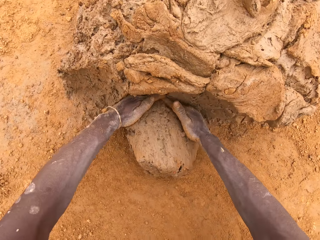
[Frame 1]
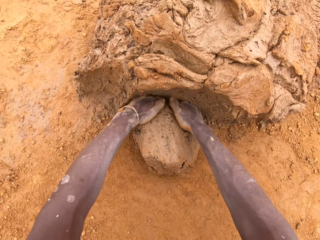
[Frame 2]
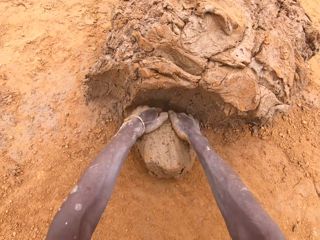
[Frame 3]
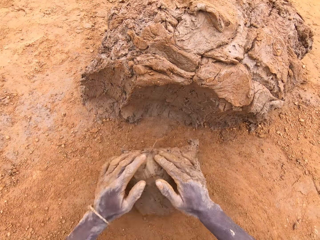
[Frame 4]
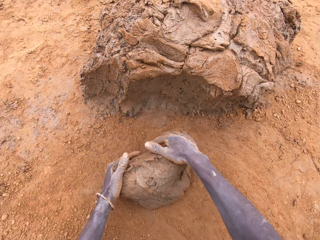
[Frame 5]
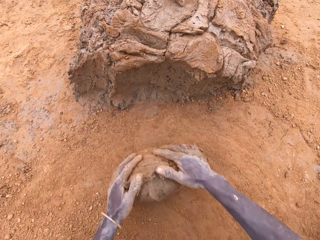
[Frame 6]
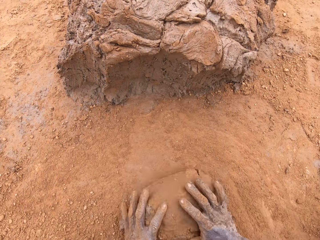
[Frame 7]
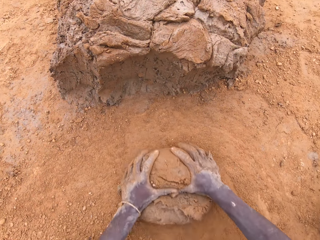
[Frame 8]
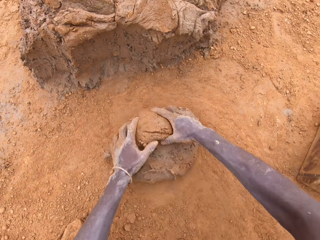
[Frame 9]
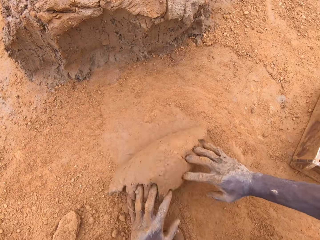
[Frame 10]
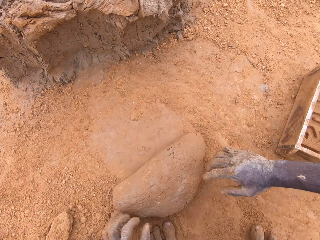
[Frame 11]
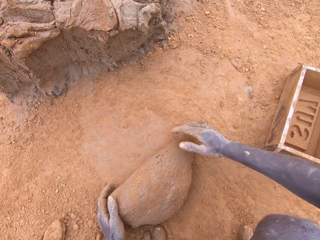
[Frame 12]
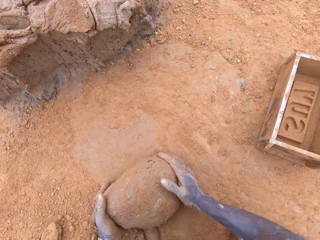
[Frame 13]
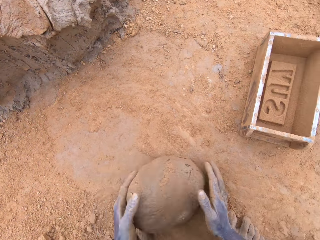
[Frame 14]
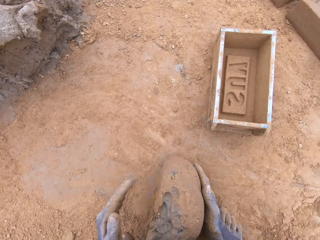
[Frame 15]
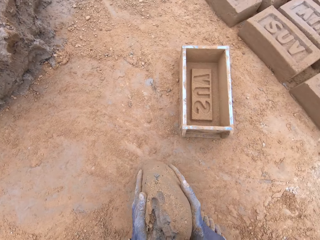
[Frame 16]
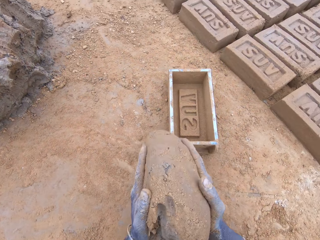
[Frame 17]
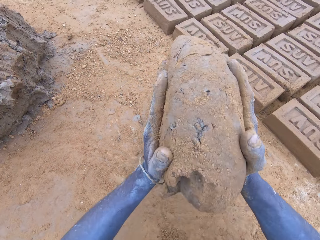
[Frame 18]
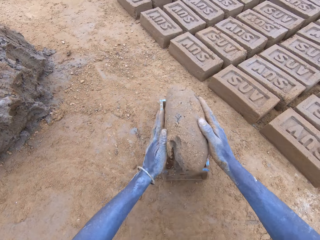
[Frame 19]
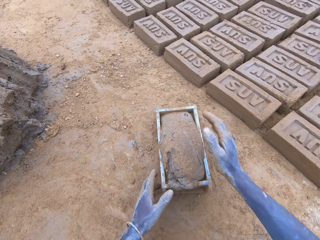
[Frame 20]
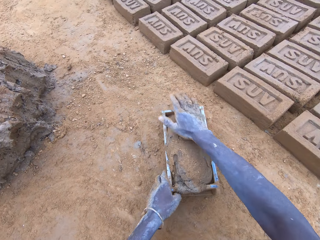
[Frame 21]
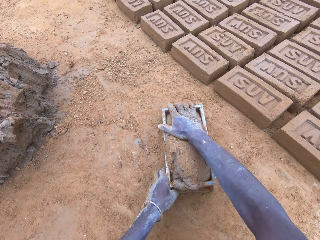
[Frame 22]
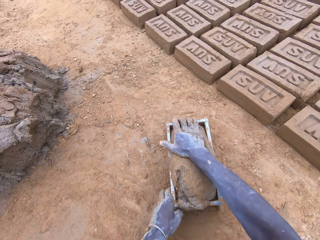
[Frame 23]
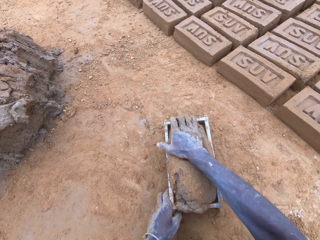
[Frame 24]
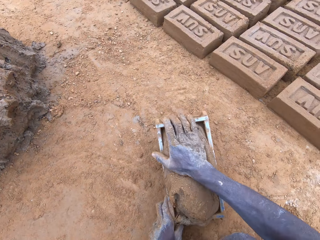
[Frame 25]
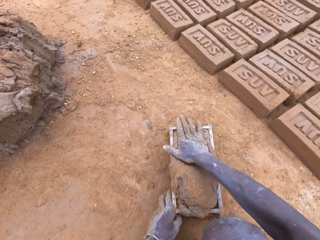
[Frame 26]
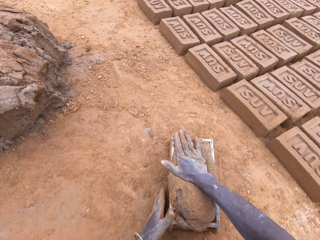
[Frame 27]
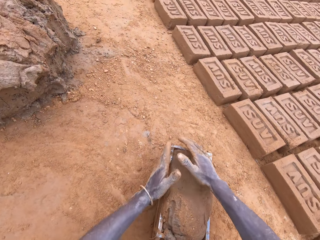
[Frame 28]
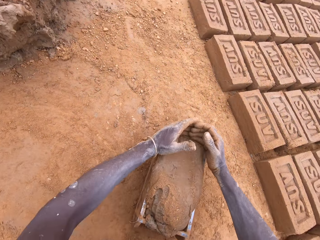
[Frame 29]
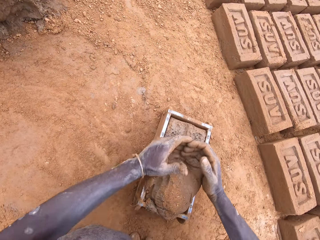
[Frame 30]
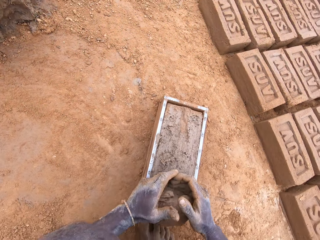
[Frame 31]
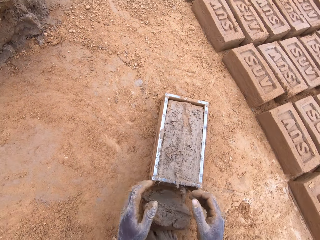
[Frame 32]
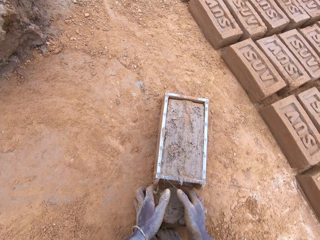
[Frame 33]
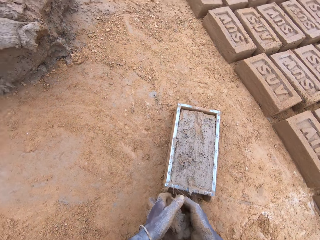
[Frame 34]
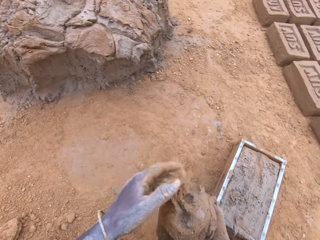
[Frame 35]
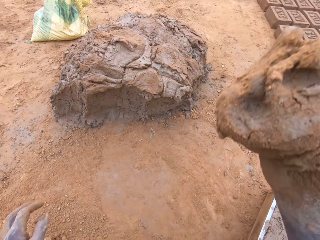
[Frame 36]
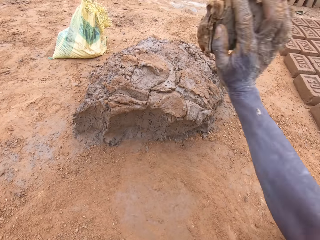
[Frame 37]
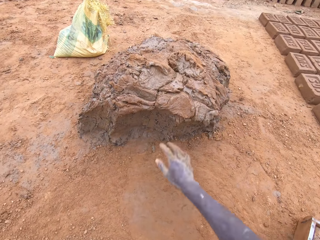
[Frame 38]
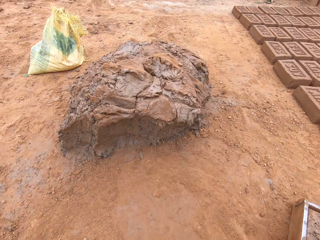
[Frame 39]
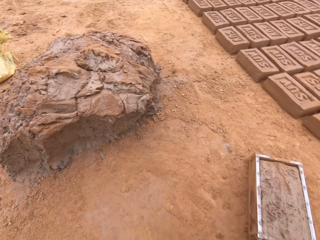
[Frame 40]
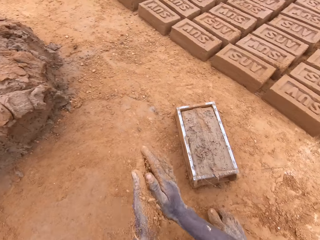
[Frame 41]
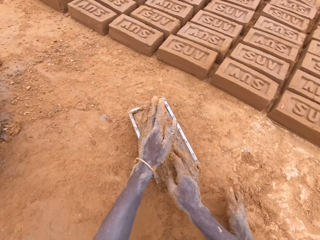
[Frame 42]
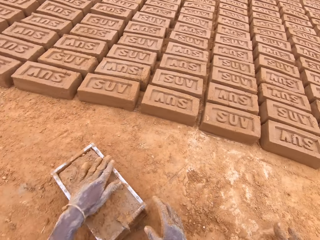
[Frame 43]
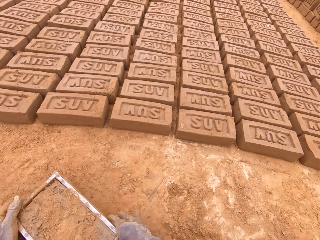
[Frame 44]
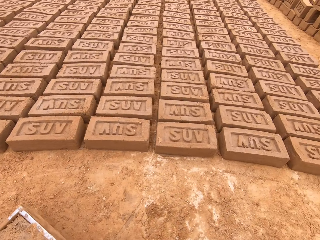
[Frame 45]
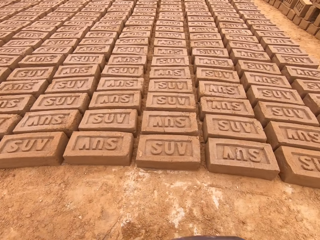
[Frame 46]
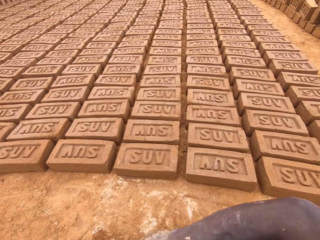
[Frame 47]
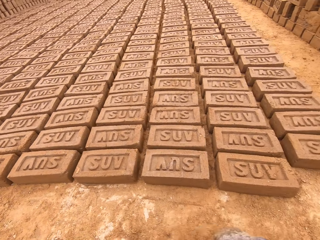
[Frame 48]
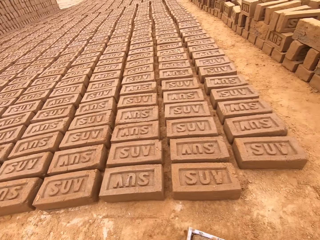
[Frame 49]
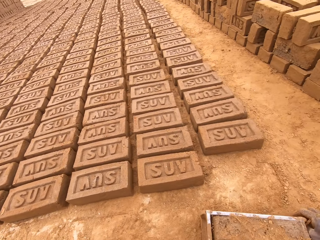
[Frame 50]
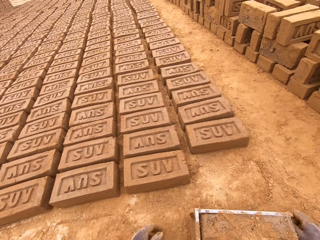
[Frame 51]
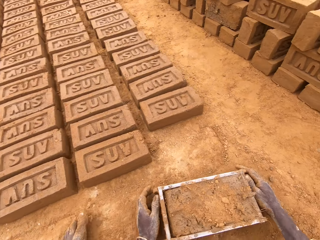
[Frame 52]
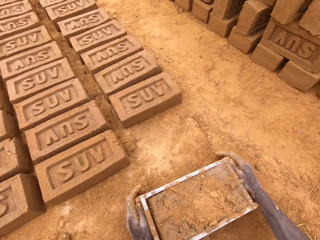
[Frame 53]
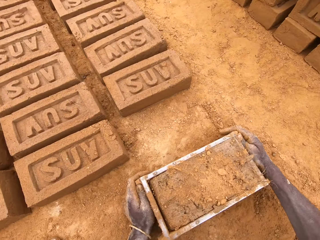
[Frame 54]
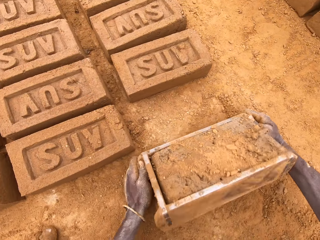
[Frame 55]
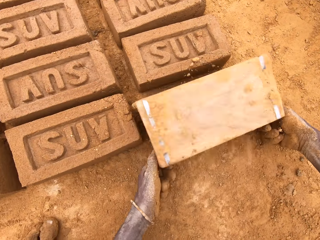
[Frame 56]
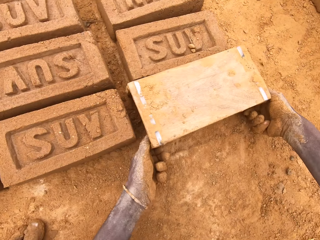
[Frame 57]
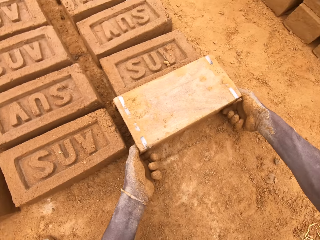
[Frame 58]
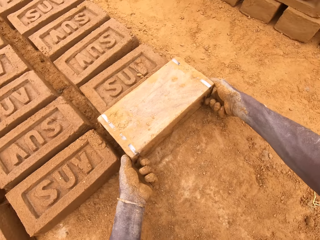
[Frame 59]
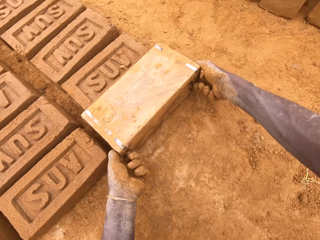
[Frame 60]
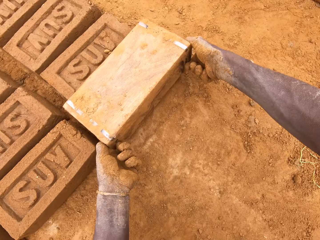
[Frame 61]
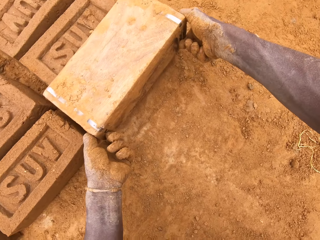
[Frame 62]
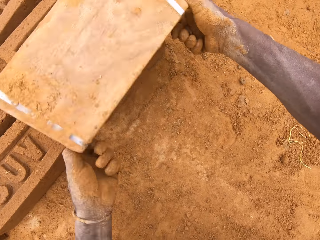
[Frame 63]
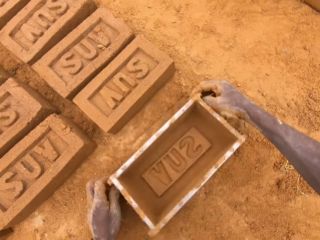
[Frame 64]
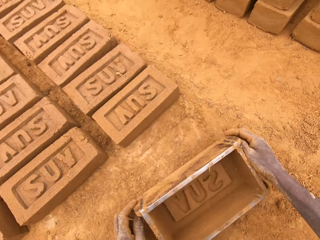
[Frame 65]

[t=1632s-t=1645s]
The camera wearer scoops the clay with the hands. They cut the mud on a heap of mud. They mould the mud on the ground. They put the mud in a brick mould or box. They lift the box. They press the clay in the box. They cut the mud in the brick mould. They level the clay in the box. They throw the mud on the heap of mud. They move the box. They put a brick on the ground from the brick mould.

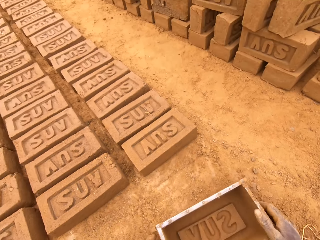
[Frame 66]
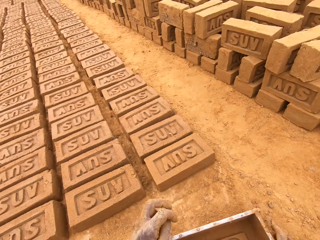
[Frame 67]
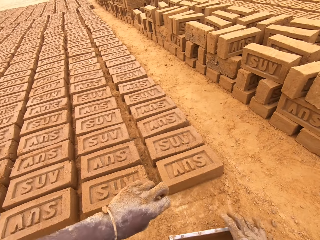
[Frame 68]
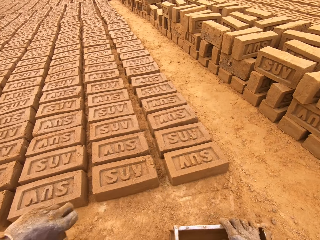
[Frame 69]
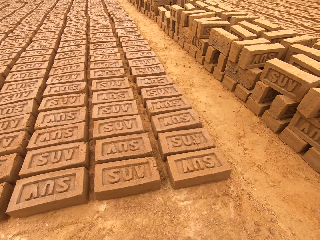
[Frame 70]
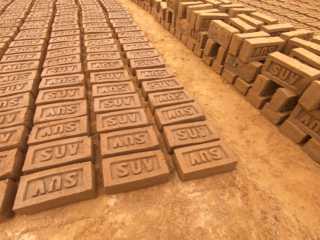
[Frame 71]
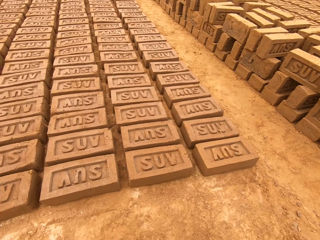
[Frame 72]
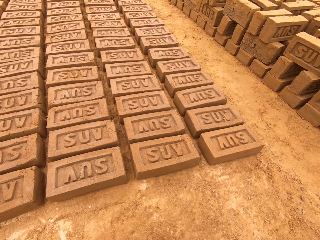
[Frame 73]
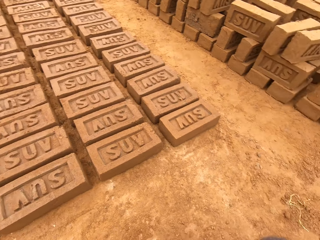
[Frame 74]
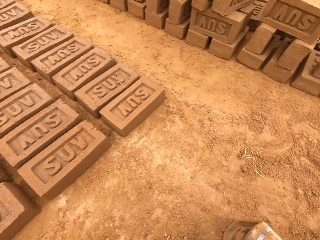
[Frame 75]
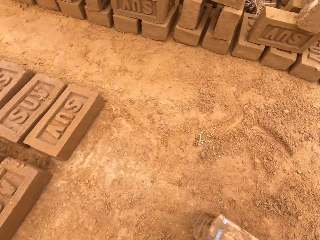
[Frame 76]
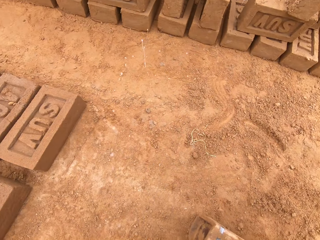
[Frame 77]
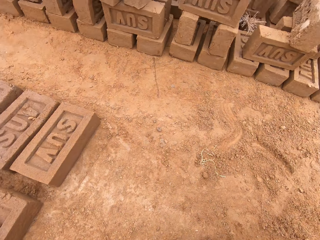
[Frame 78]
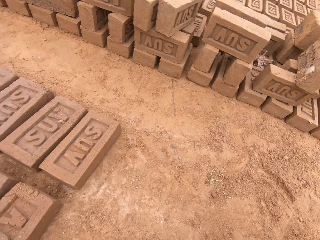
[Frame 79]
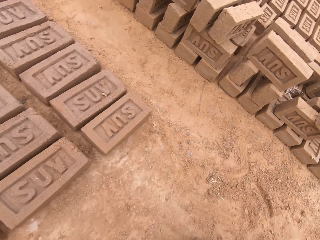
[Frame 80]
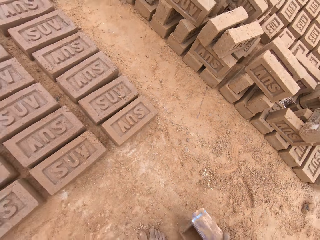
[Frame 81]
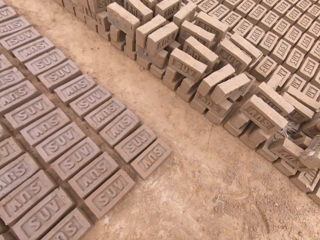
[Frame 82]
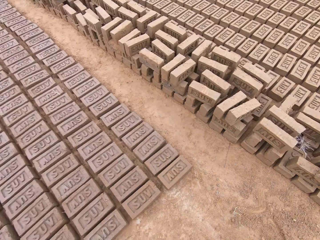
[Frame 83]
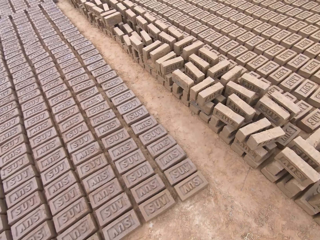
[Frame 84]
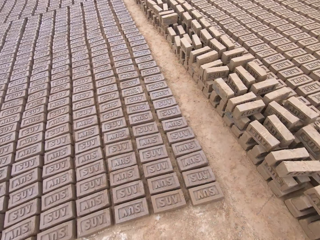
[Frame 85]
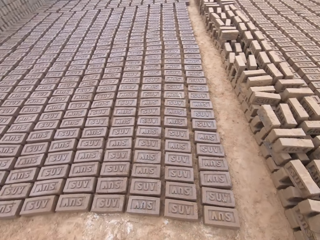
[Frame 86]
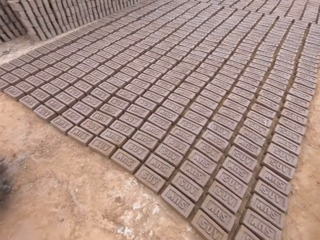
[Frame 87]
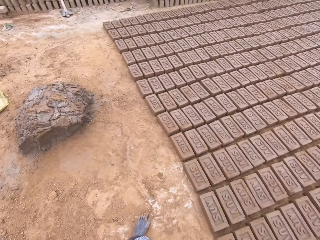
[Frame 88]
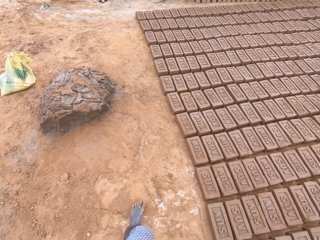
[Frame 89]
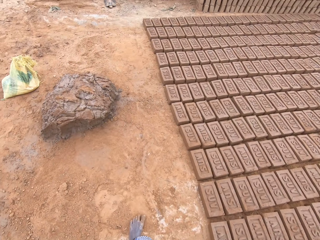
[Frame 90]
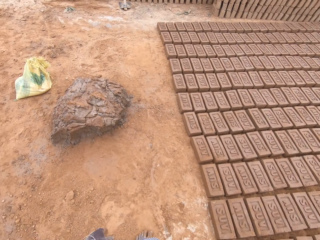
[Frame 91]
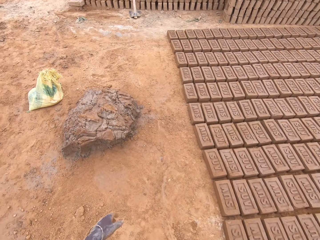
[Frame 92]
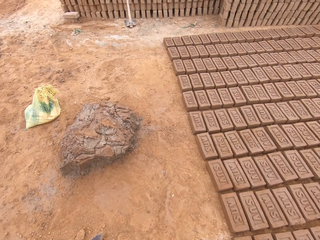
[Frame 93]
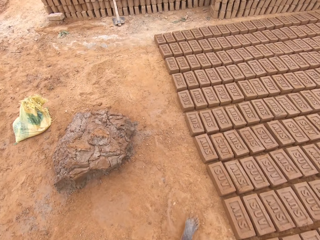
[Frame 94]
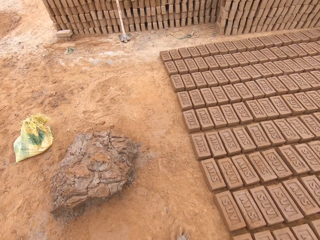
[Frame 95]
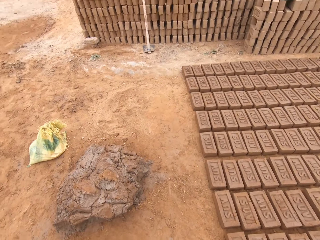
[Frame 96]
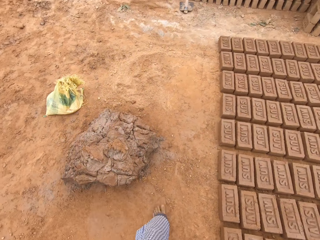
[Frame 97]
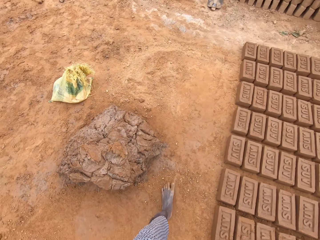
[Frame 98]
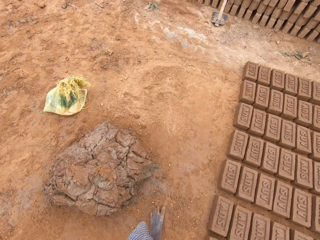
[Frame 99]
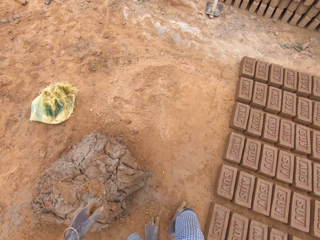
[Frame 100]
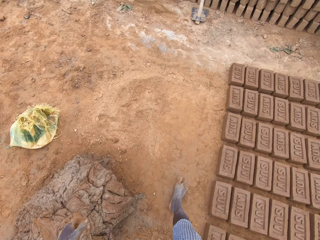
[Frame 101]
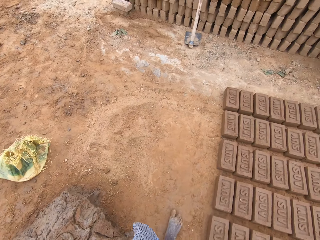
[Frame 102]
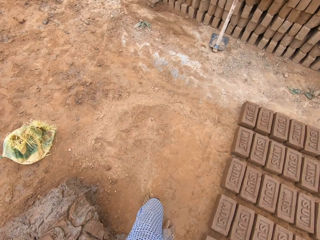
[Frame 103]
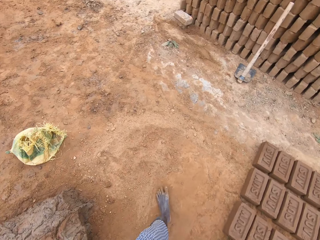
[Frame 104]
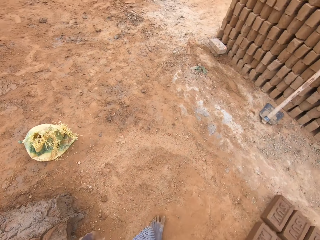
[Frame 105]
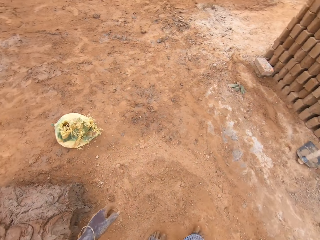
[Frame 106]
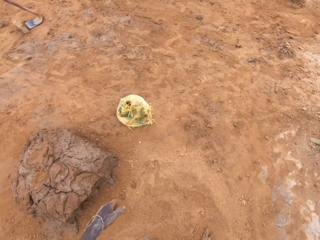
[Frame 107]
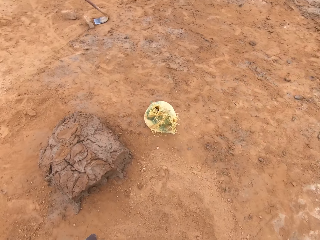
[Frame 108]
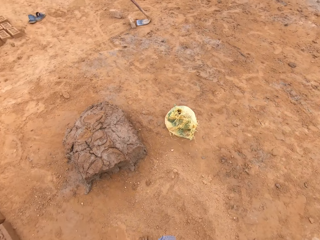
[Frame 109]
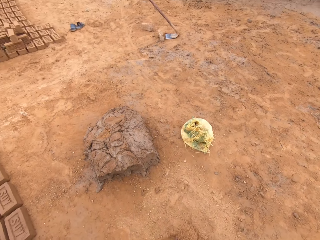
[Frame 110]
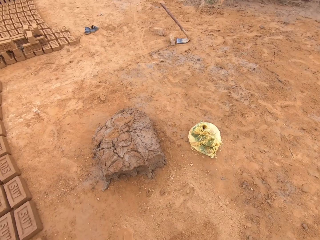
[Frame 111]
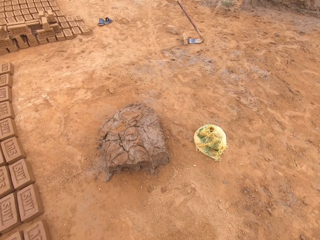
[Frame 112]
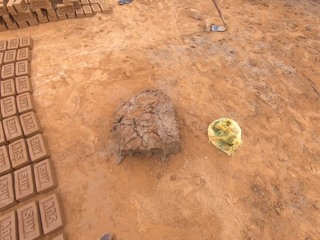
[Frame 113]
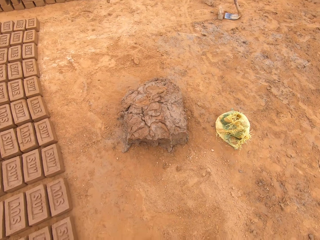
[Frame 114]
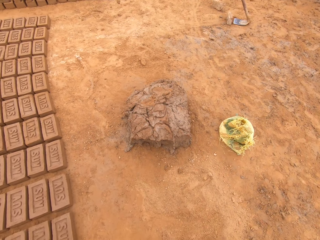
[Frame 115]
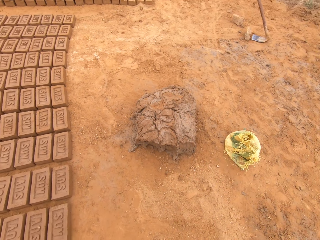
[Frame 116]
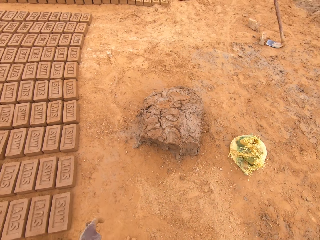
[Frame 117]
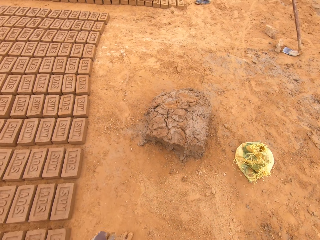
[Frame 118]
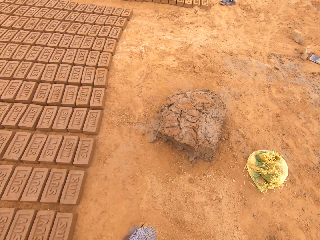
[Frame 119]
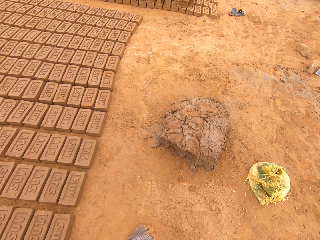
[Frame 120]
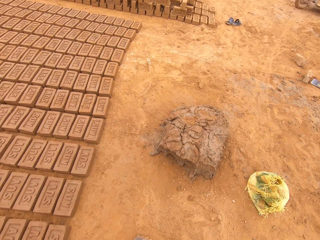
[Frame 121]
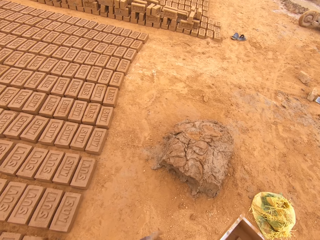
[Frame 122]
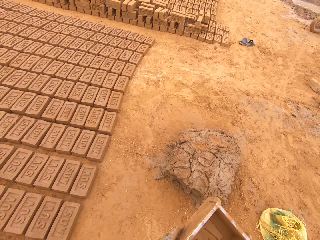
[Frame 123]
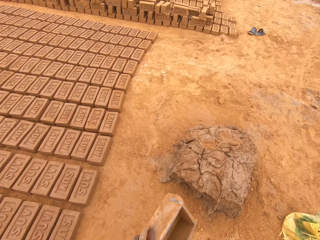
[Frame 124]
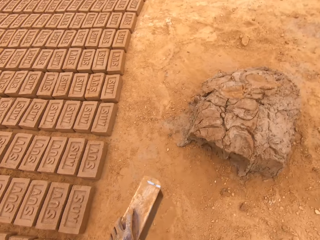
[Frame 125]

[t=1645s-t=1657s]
The camera wearer looks around. They spit saliva. They look around. They walk on the ground. They turn around. They look around.
